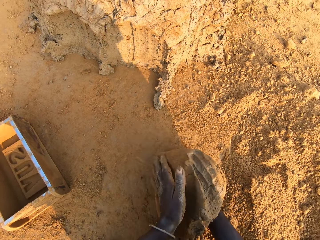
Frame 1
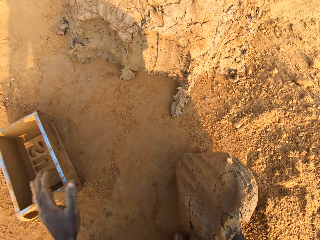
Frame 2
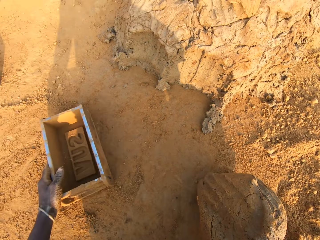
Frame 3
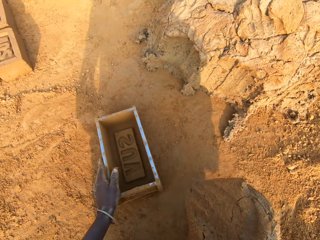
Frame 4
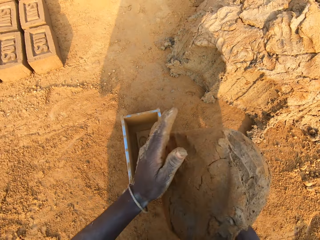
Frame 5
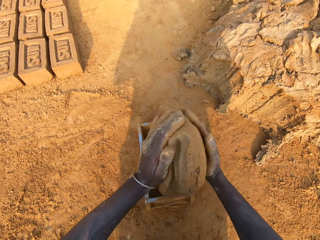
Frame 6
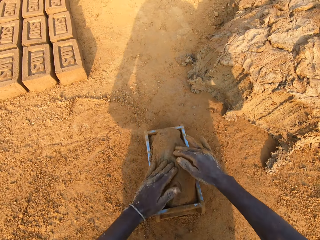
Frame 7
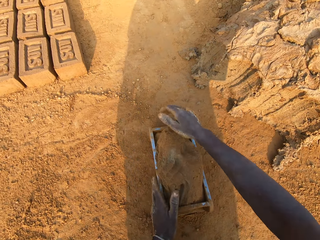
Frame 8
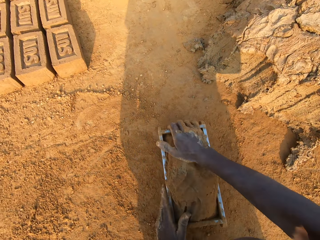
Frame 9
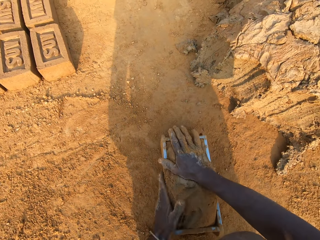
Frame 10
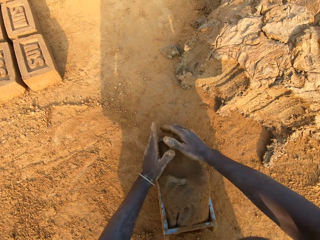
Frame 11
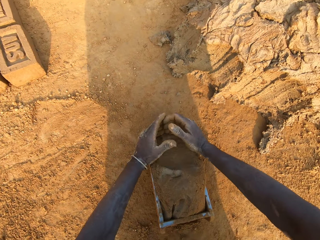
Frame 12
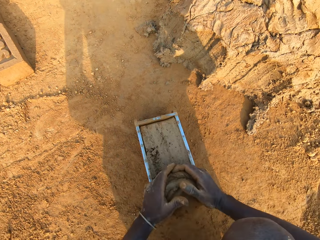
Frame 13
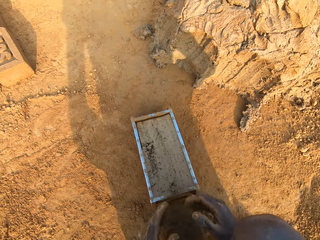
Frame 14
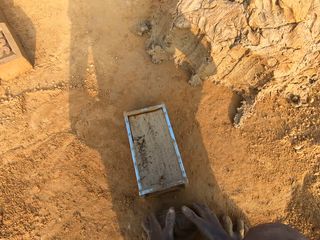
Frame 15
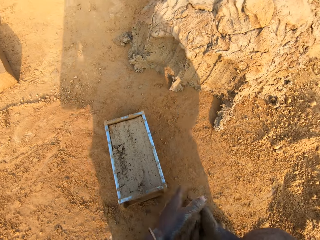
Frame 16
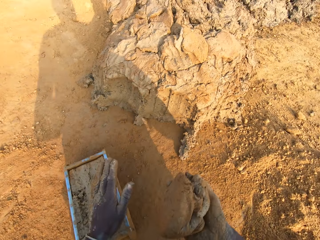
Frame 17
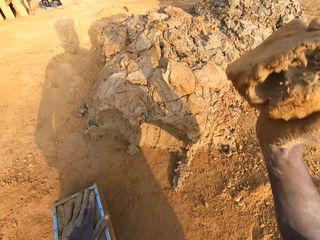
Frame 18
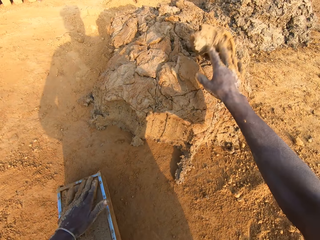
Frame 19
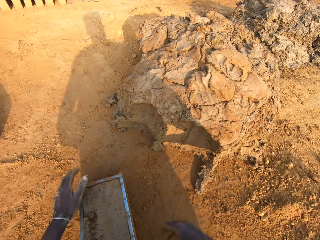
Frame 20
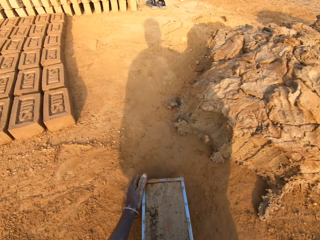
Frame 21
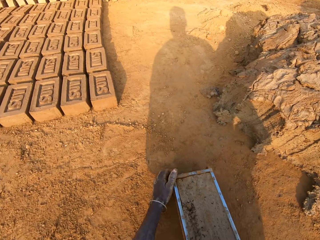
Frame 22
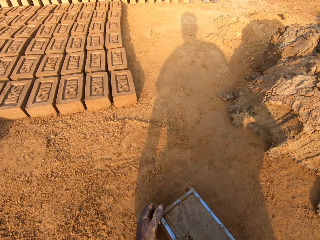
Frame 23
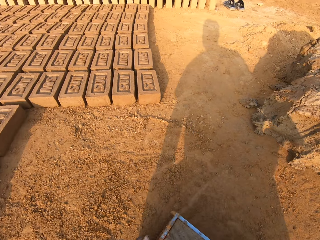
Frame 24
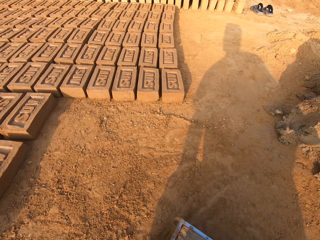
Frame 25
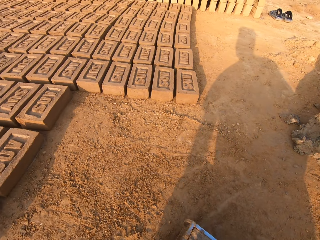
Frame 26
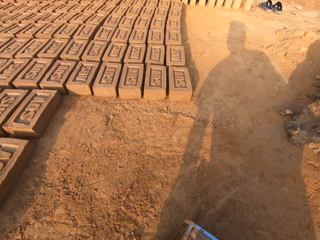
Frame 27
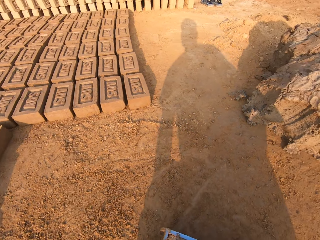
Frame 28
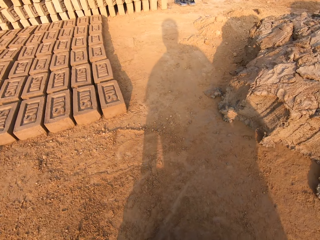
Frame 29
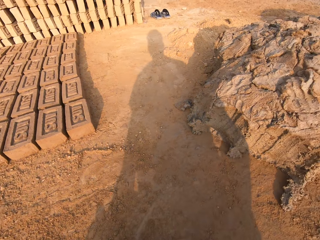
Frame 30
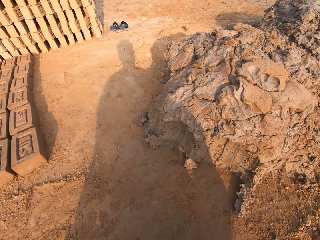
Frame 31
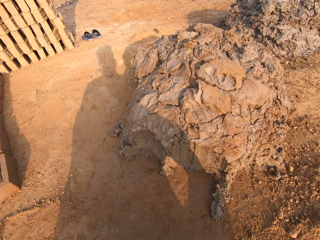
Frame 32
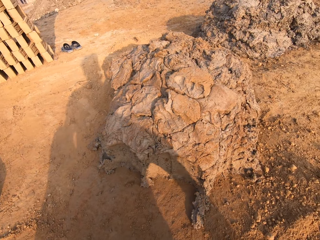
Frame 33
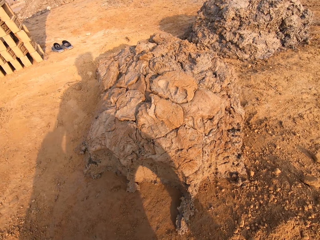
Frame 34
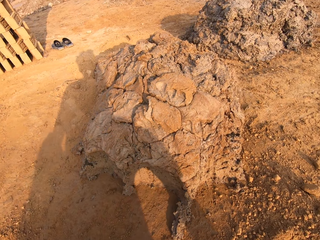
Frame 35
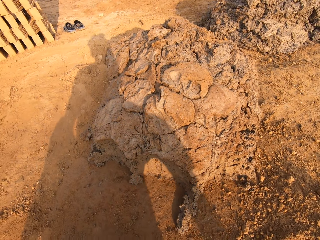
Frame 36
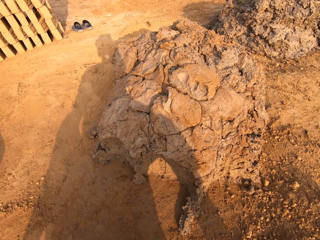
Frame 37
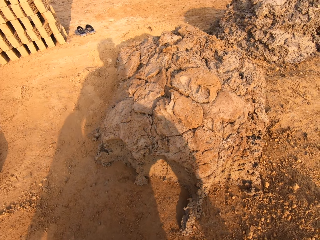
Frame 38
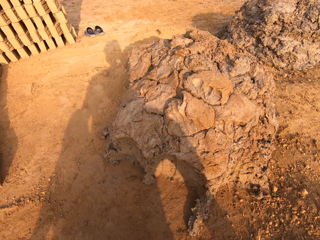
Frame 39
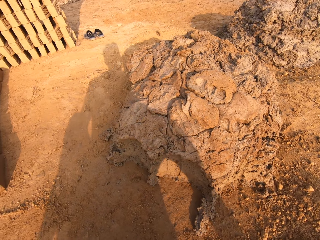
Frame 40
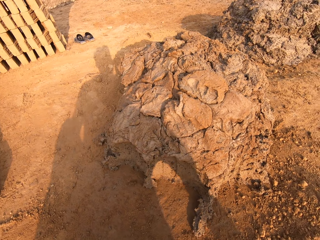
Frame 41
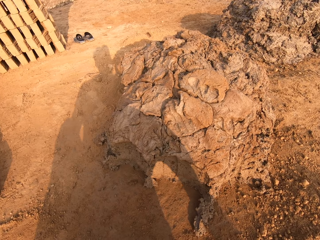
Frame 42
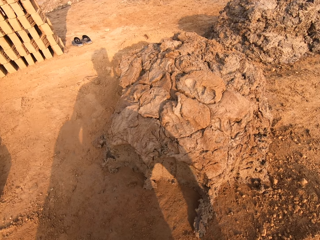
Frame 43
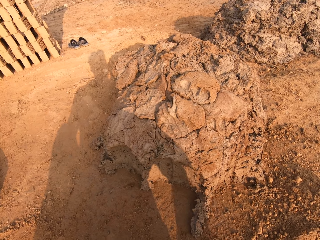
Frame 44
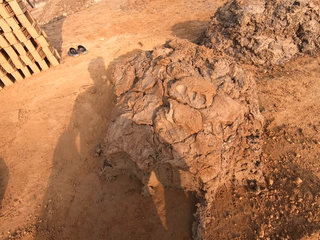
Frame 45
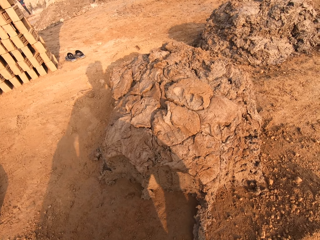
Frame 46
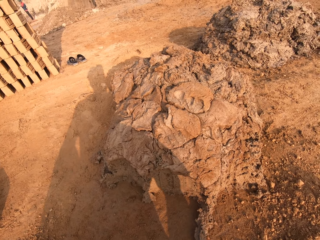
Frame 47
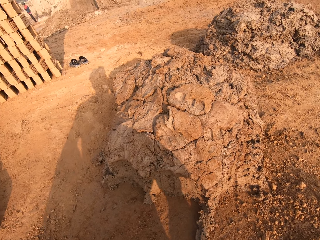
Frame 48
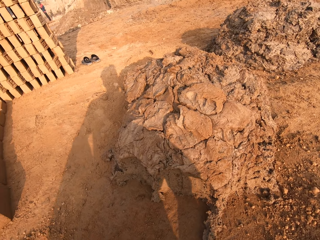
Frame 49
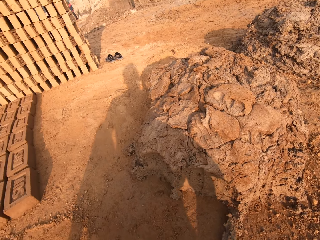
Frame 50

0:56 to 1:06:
The camera wearer adjusts the brick mould with his left hand. He puts the clay in the wooden brick mould. He cuts out excess clay mix from the brick mould with both hands. He throws the portion of clay mix on the floor with his right hand, on the heap of clay. He moves the brick mould with his hands. He looks around.

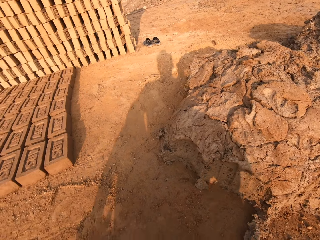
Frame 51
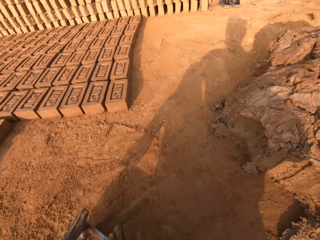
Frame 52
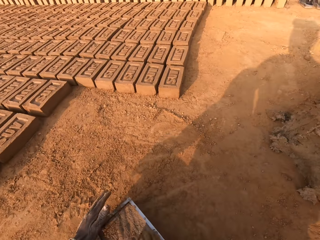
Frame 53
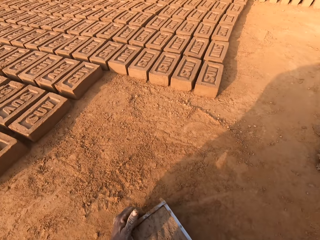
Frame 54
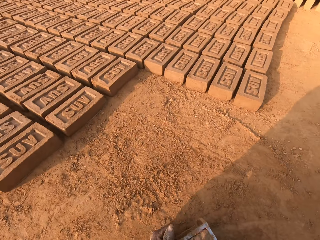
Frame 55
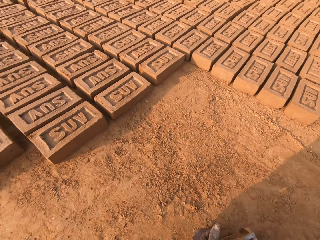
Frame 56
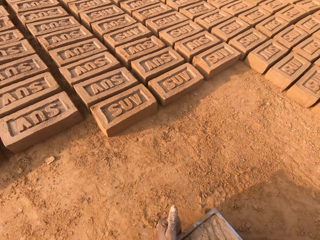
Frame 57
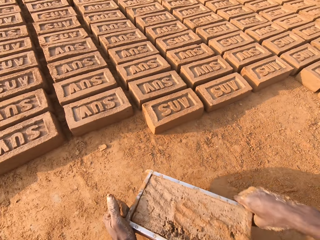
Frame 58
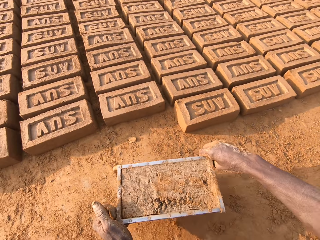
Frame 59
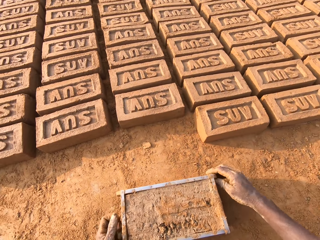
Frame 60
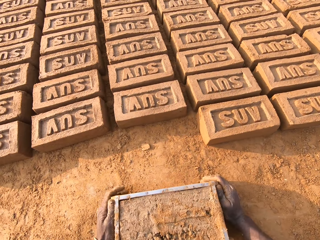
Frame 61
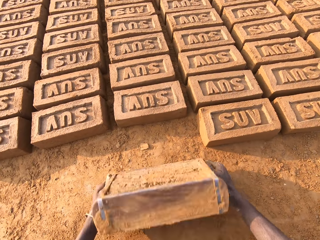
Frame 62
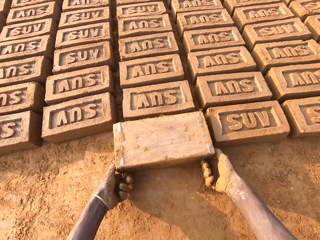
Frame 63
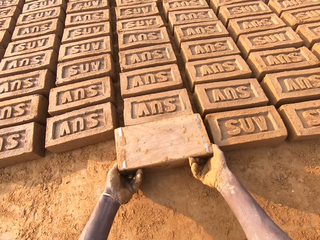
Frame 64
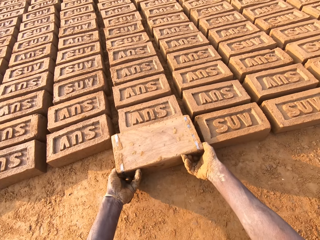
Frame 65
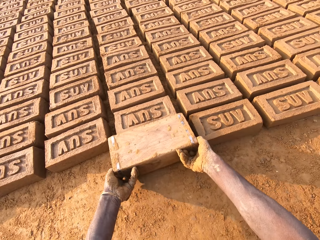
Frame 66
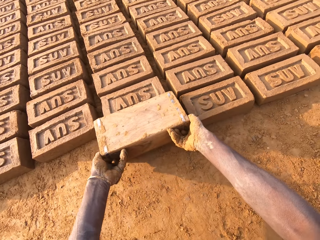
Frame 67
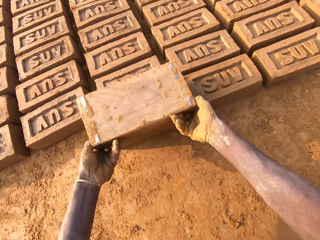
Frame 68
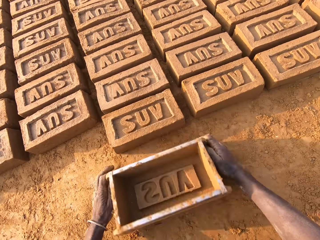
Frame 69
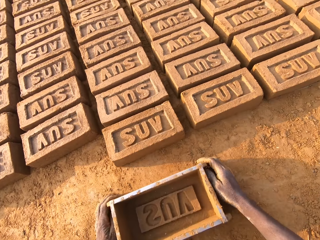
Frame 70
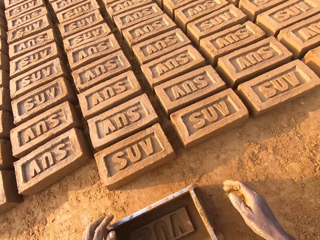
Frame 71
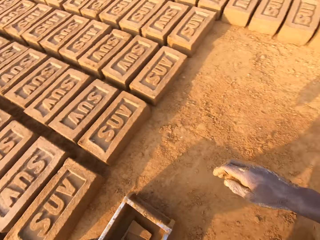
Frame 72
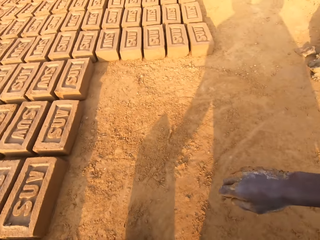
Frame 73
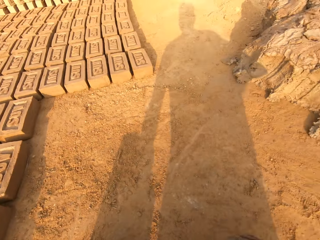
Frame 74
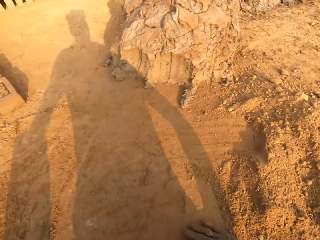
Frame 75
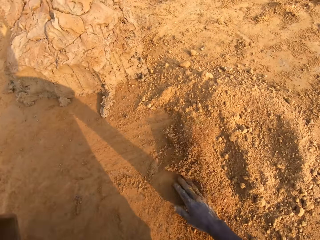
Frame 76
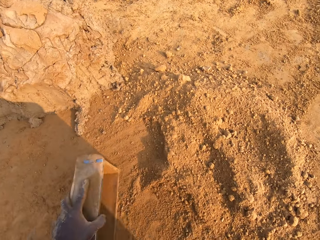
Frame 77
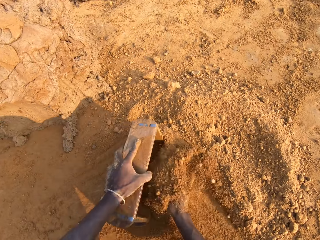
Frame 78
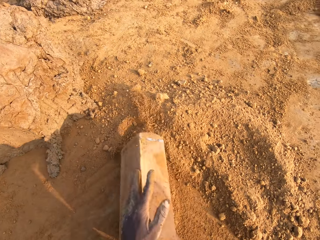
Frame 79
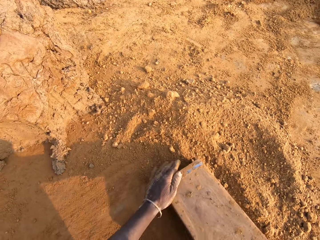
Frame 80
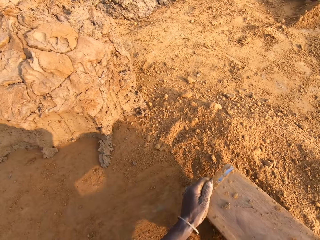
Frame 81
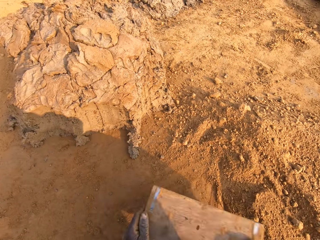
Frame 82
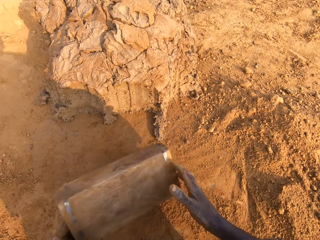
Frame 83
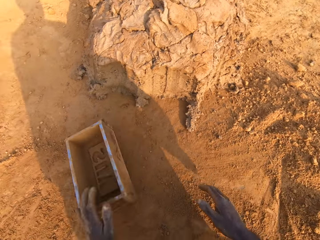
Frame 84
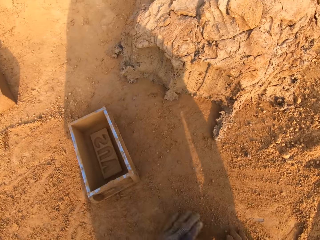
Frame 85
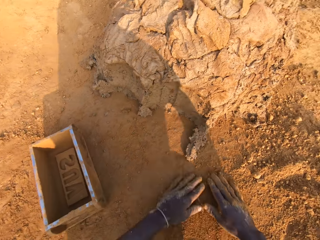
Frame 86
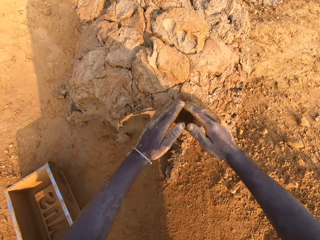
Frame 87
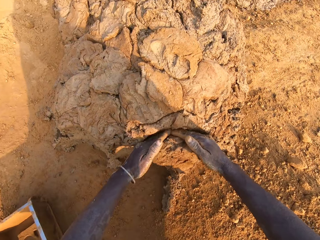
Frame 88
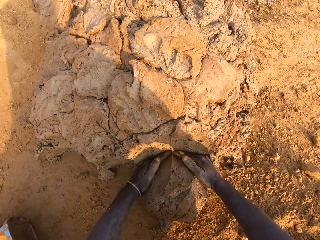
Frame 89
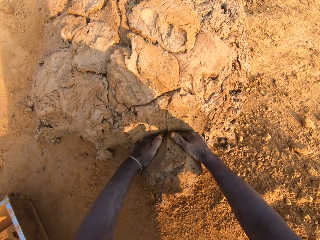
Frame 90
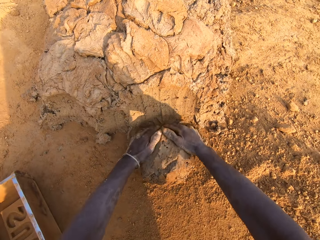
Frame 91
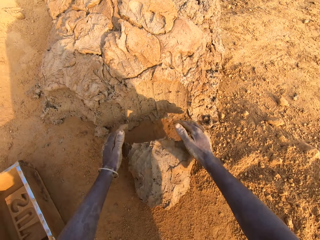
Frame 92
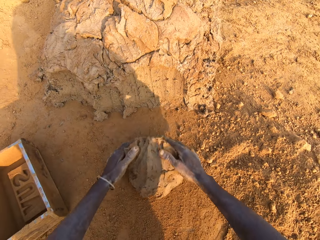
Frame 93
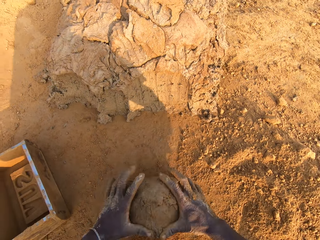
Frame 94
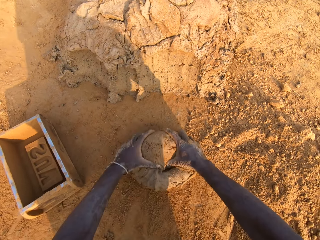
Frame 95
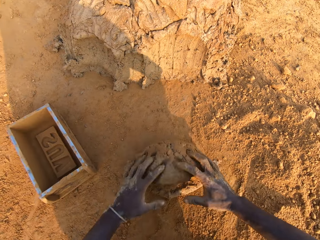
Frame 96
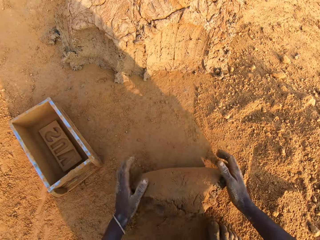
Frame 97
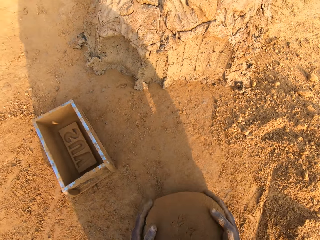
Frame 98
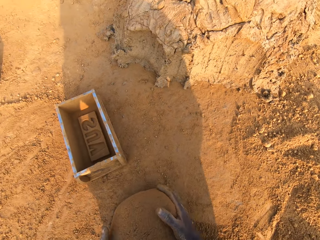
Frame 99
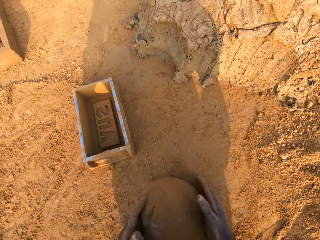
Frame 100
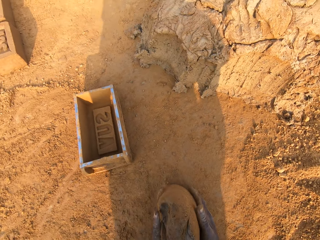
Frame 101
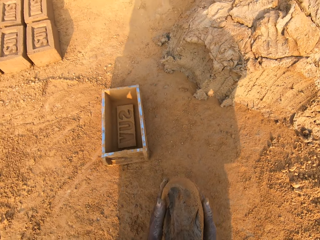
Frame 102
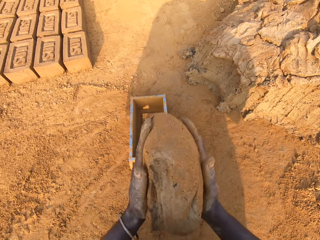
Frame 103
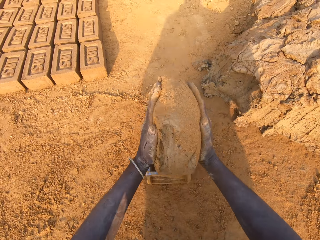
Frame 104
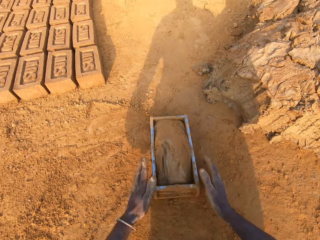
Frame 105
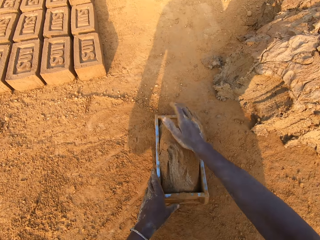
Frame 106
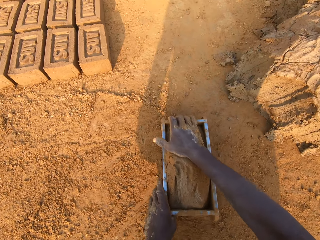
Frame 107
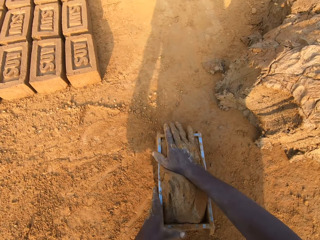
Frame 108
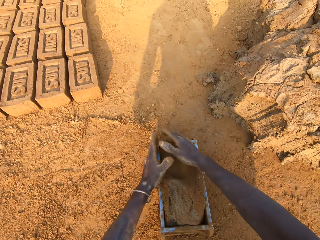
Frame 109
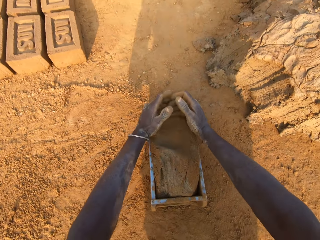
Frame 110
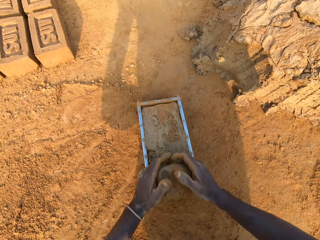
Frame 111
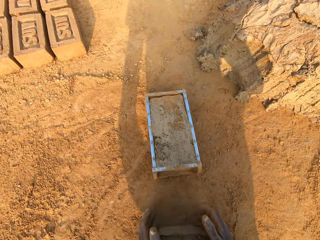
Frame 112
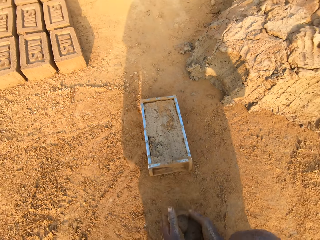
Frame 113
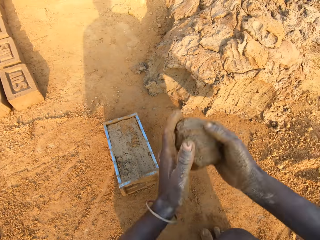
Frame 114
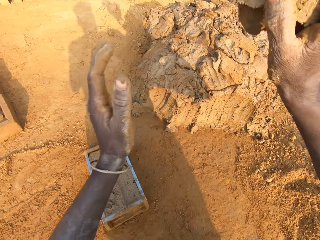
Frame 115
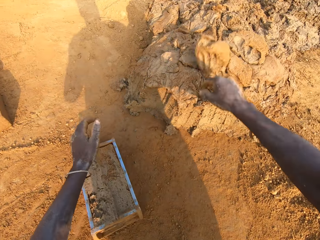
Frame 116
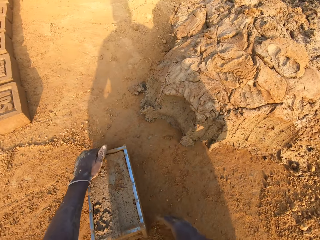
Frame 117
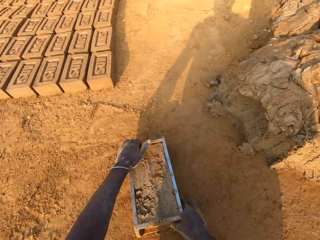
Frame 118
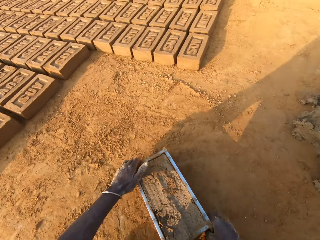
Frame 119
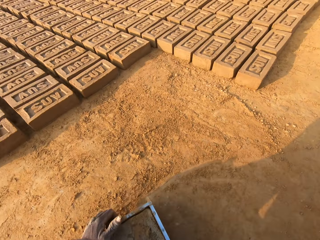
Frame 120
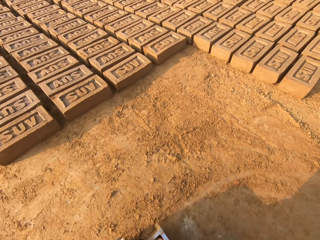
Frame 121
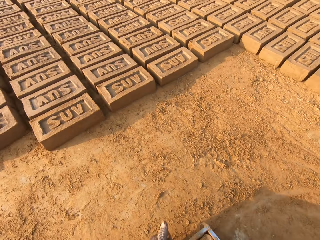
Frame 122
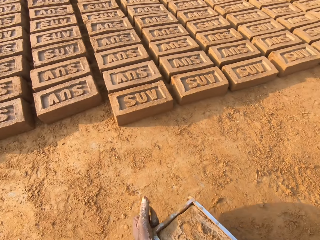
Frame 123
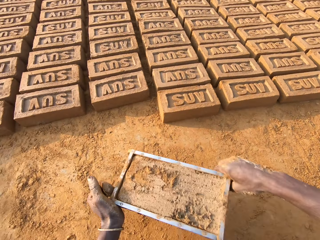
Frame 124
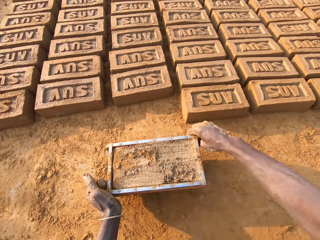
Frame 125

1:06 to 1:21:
The camera wearer pours clay mix from the brick mould on the ground. He removes the moulded clay from the wooden brick mould. He puts sand into the brick mould with his right hand. He moves the brick mould with his hands. He cuts out a portion of clay mix with both hands. He scoops clay with his hands. He molds the portion of clay mix with both hands. He kneads the clay. He puts the clay in the wooden brick mould. He cuts out excess clay mix from the brick mould with both hands. He throws the portion of clay mix on the floor with his right hand, on the heap of clay. He moves the brick mould with his hands.
